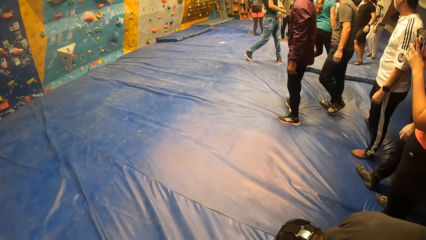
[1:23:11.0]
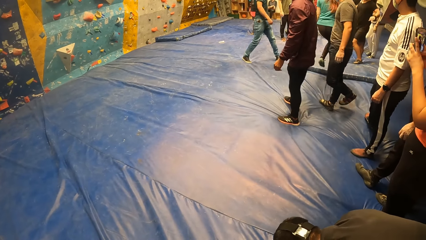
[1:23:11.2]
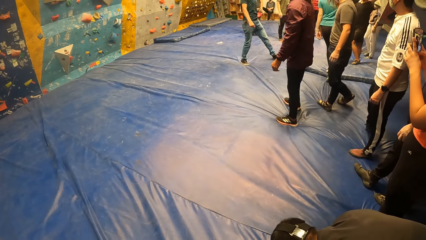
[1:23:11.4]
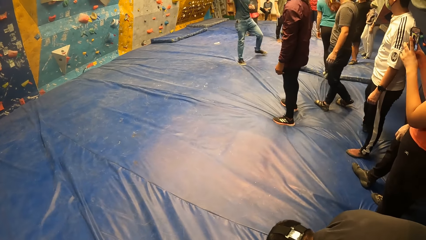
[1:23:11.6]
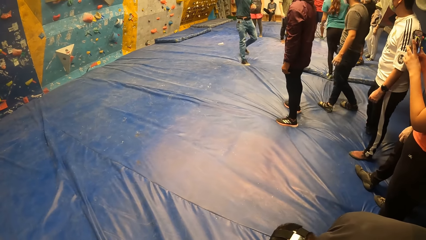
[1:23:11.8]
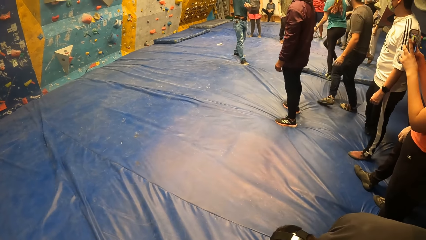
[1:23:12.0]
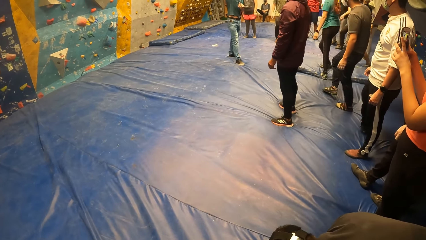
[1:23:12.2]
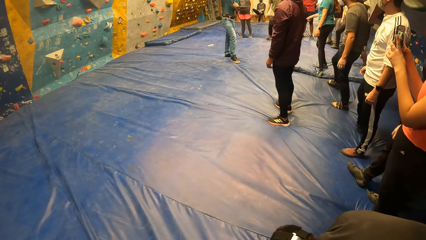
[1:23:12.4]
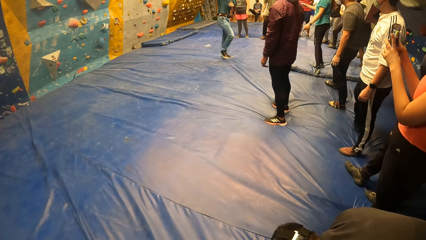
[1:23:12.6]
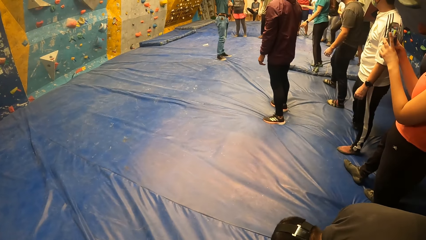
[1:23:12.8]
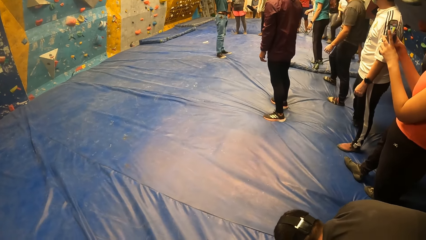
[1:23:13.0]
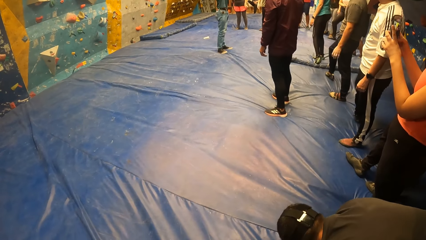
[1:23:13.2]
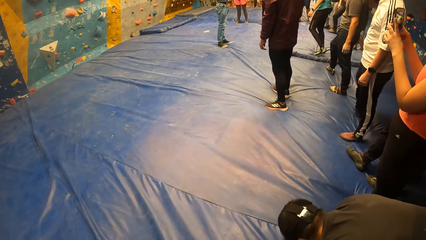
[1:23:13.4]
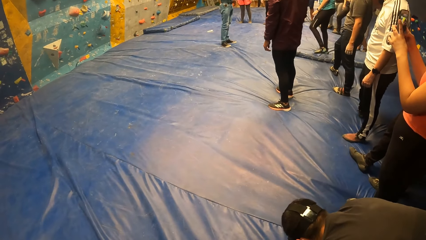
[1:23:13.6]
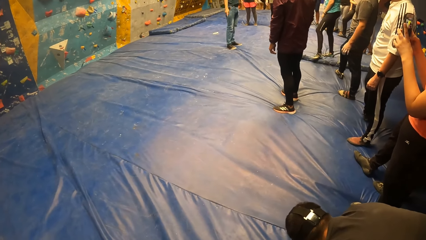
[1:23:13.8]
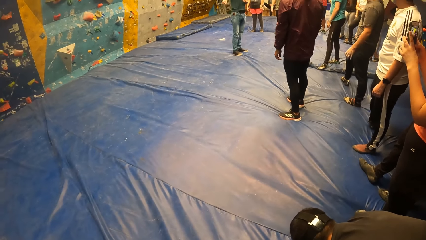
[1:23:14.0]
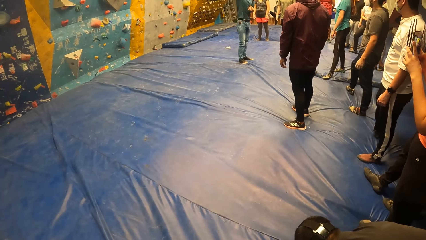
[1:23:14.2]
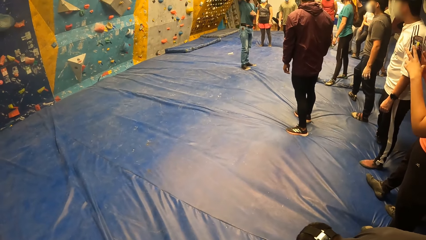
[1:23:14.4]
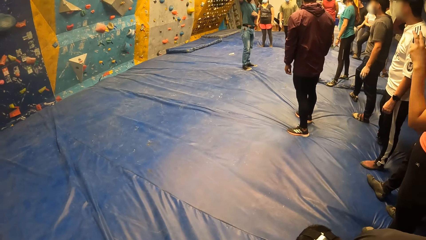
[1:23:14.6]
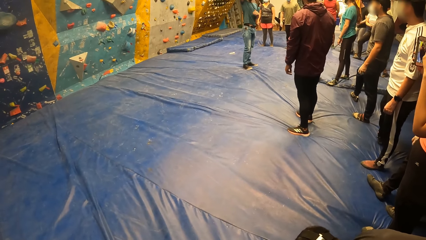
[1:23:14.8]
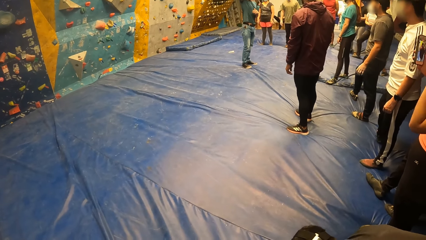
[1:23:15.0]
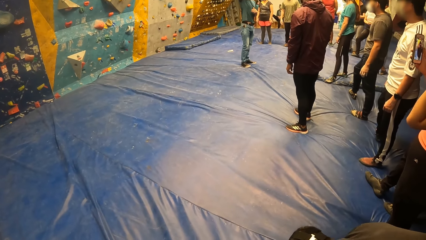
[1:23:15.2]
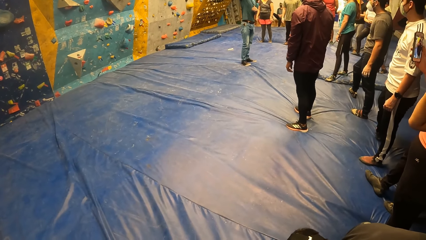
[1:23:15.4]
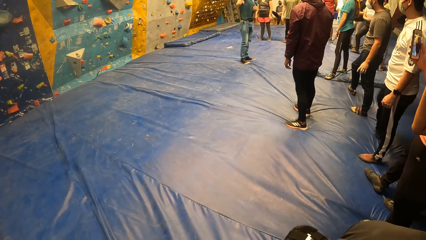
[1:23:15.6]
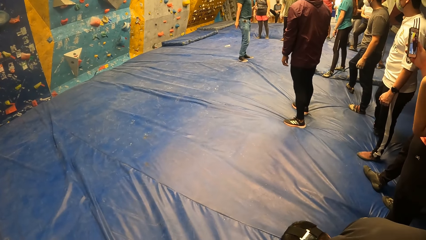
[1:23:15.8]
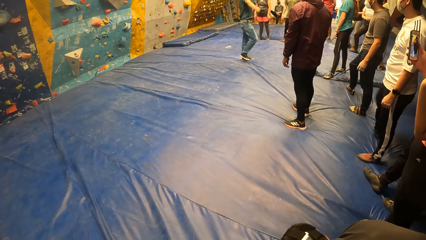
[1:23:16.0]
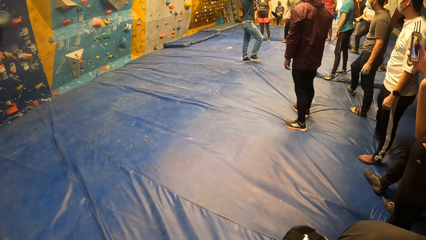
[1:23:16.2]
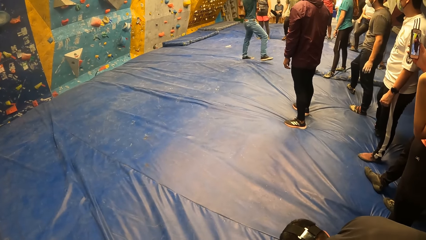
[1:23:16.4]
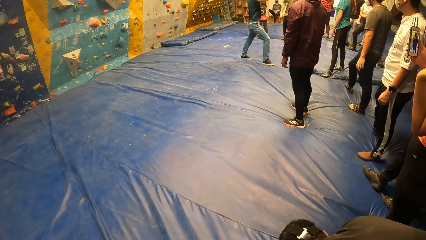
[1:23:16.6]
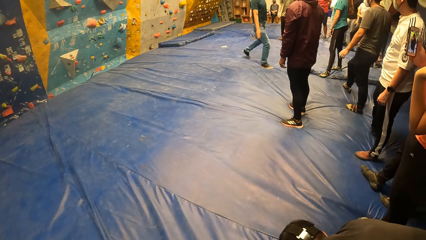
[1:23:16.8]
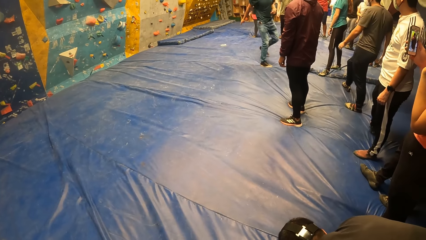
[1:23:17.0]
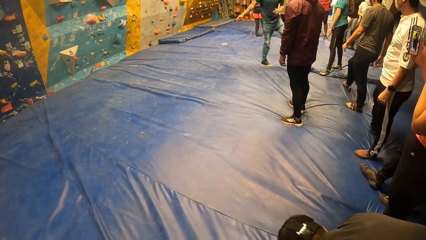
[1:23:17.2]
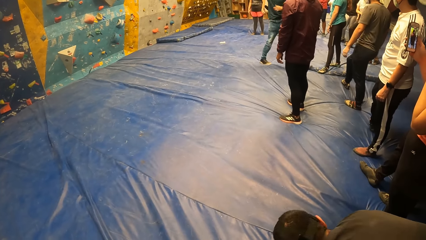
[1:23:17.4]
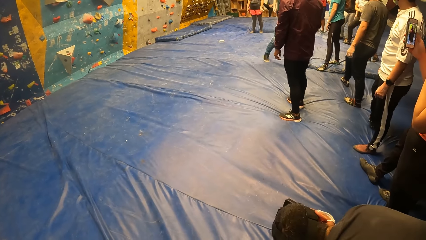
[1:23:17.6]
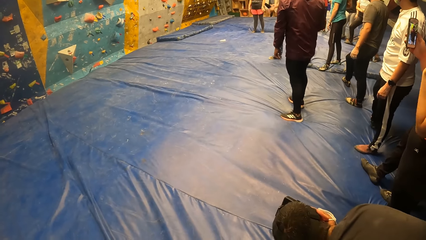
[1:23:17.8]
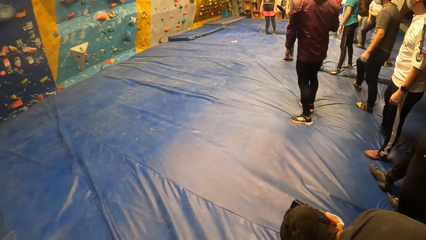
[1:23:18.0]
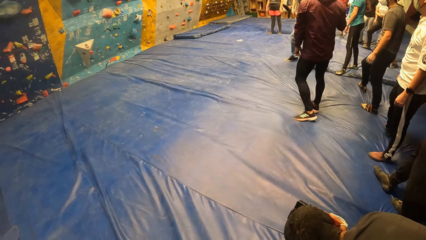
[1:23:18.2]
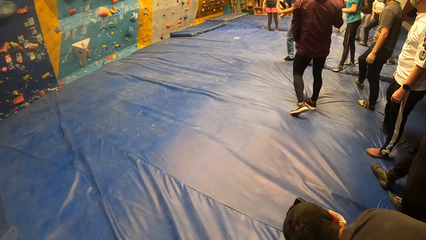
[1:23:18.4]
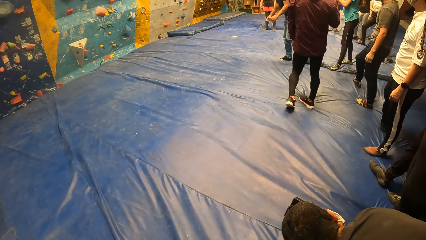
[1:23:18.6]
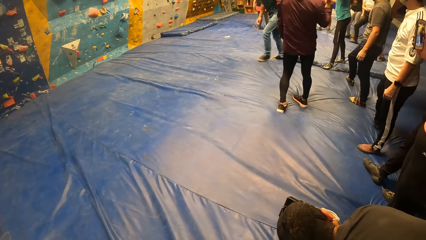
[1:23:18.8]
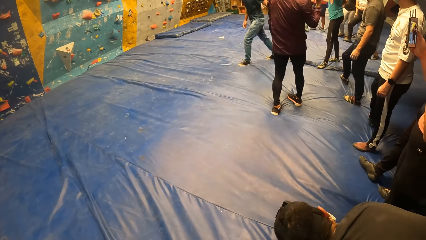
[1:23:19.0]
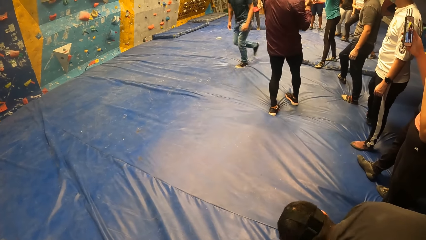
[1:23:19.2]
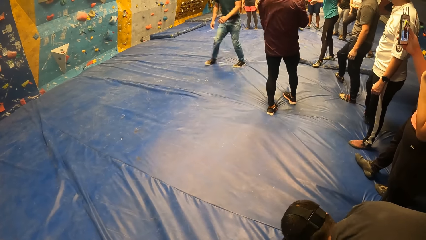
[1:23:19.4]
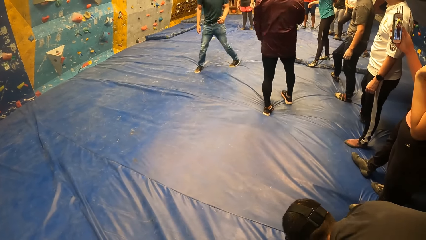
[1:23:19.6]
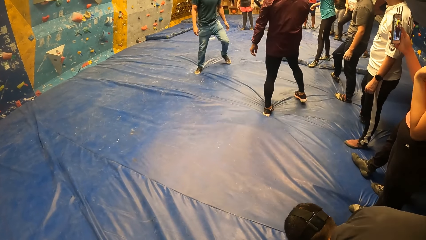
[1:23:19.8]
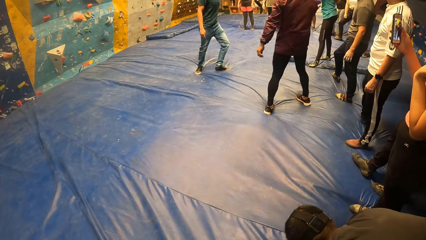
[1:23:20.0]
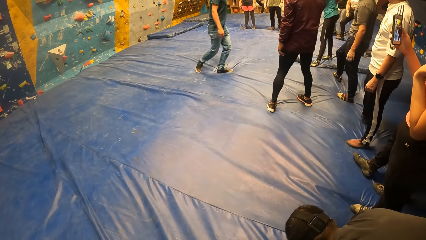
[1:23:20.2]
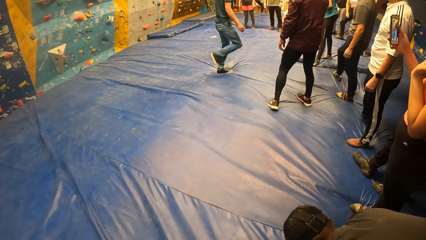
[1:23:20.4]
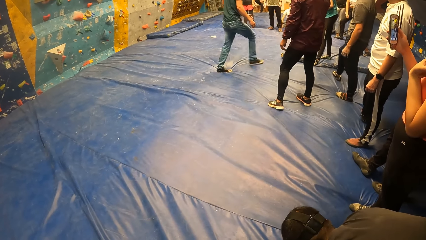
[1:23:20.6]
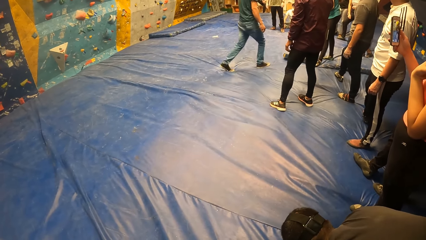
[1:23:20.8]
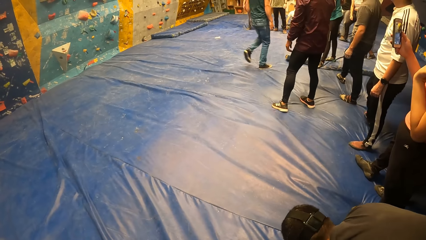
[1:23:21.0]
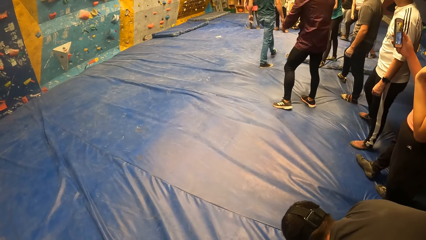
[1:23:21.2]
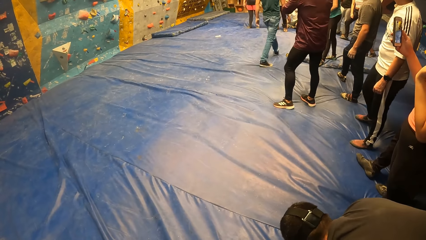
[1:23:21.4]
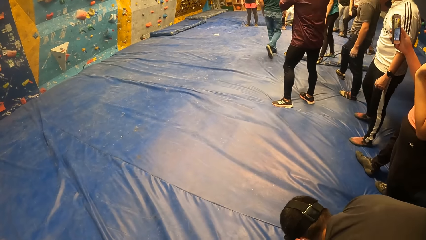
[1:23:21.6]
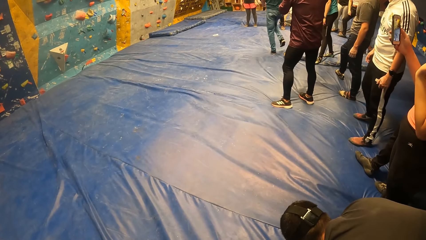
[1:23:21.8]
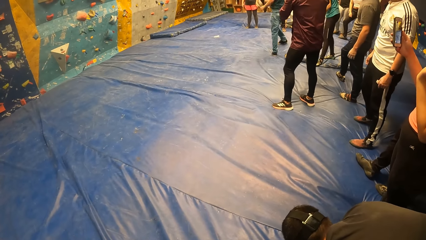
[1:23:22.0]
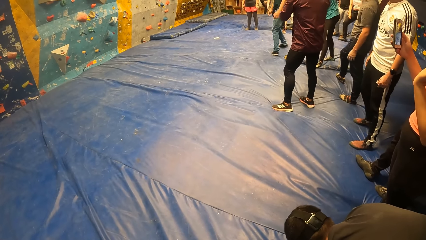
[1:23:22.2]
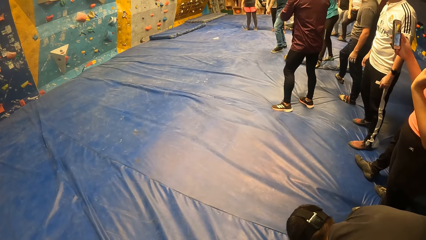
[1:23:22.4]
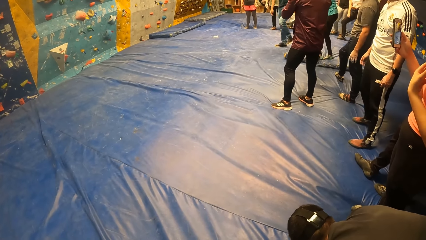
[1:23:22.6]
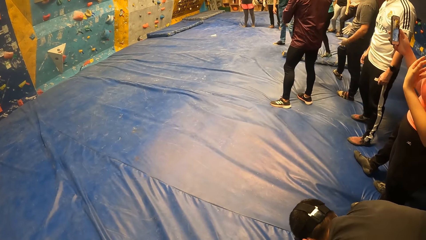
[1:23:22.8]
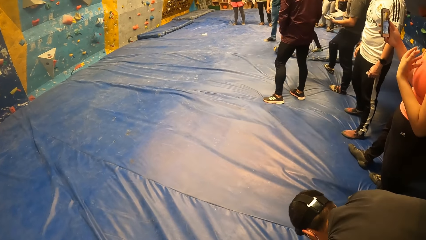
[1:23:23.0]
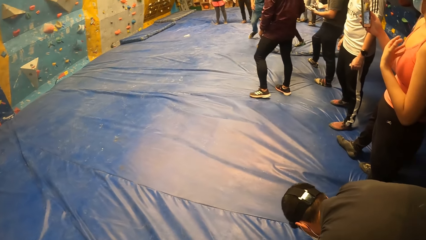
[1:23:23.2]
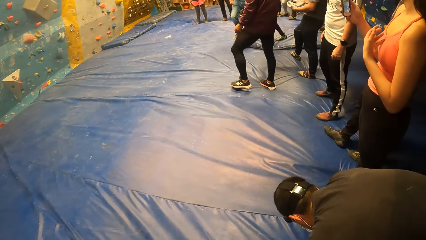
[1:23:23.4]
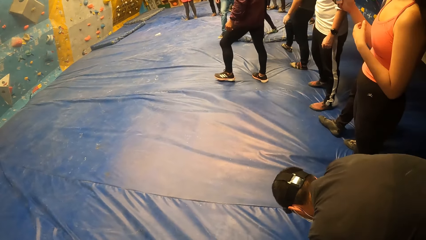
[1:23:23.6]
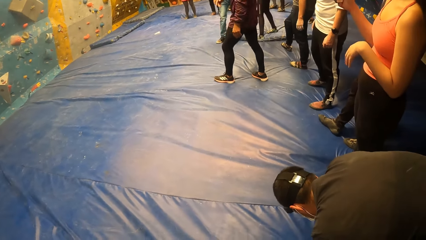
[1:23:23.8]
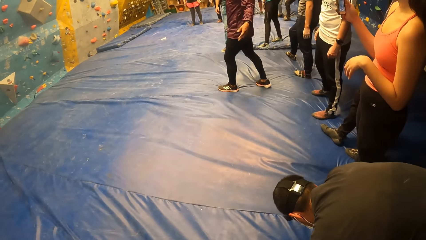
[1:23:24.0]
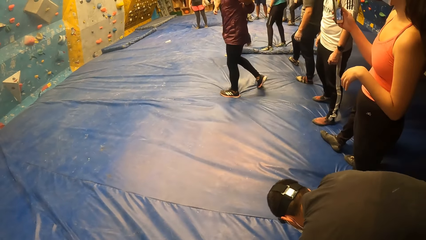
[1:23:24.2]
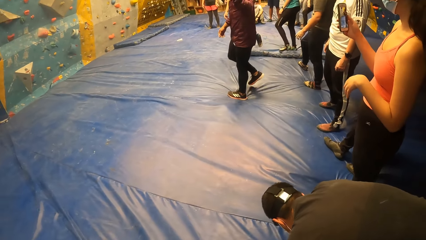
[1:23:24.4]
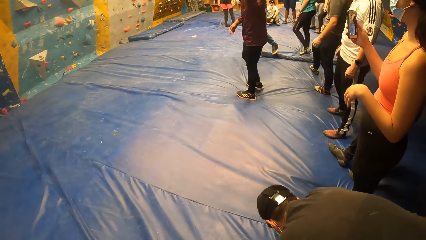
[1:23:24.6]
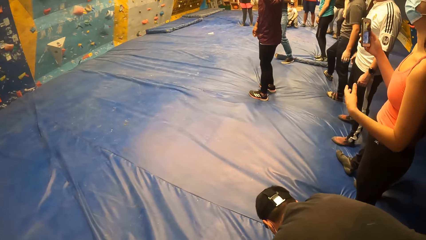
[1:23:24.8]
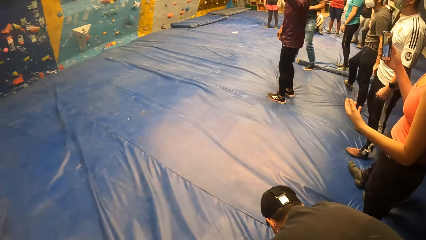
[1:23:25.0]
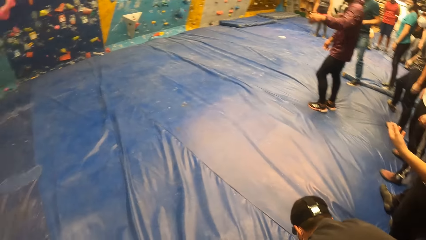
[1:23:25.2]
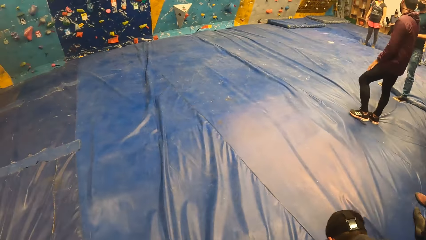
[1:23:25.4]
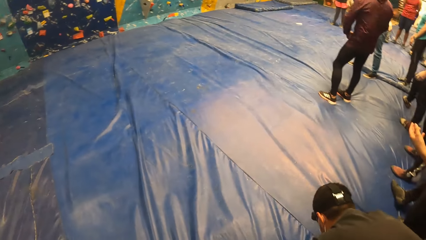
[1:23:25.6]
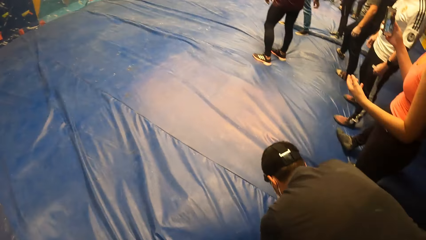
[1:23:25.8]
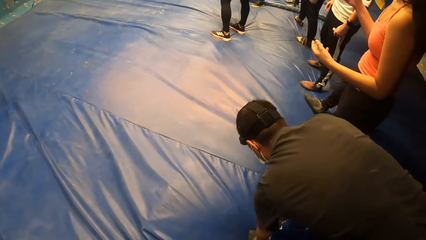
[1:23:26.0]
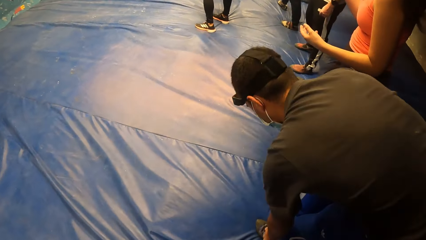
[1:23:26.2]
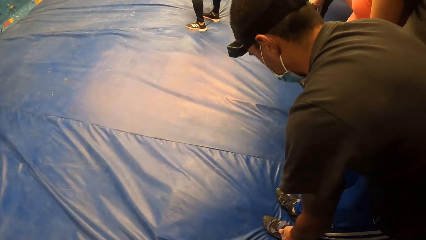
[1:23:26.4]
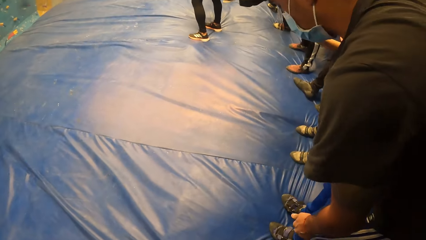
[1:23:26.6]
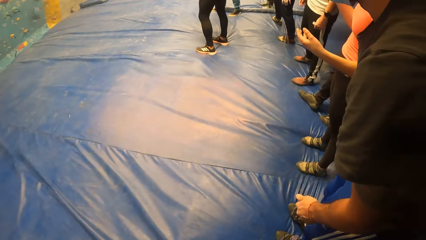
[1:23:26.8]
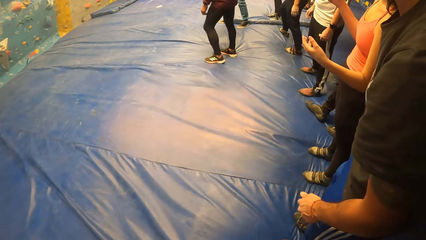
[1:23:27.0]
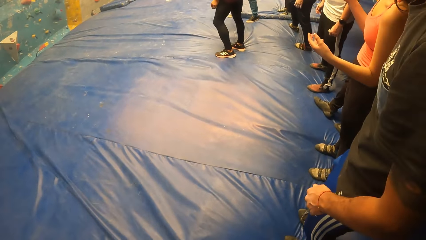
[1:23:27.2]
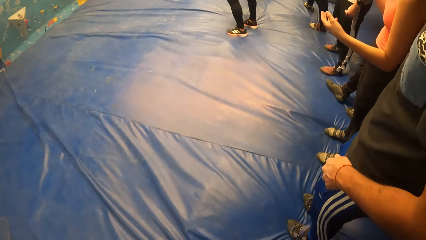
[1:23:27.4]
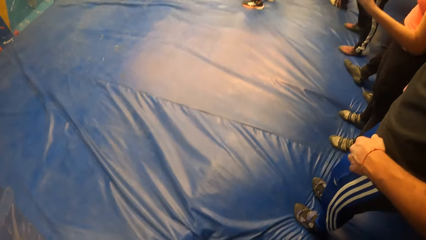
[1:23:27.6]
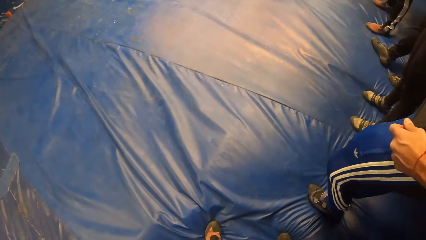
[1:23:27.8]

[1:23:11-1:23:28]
A person moves his hand. A man interacts with a group of people. The person walks around. Another person turns around. Another person moves his hands. The person who turned around moves his hand. The camera wearer looks around. Another person stands upright.
